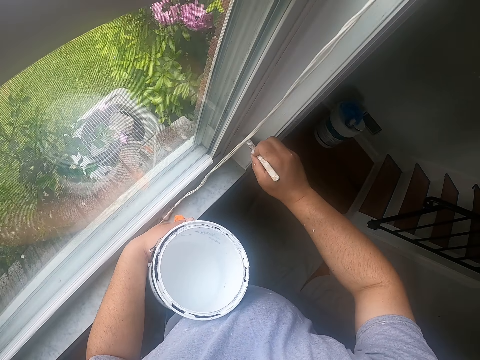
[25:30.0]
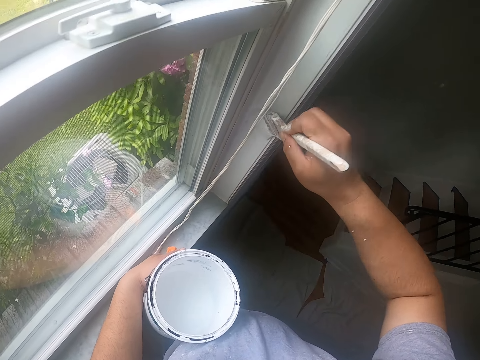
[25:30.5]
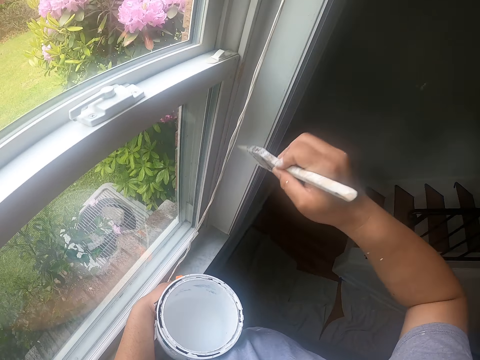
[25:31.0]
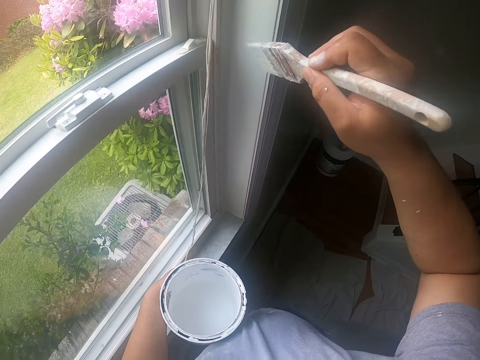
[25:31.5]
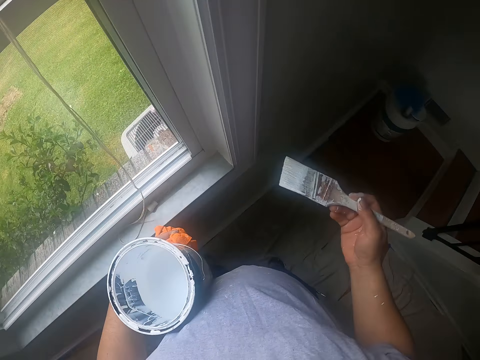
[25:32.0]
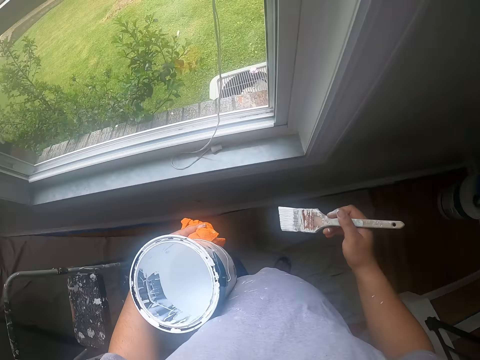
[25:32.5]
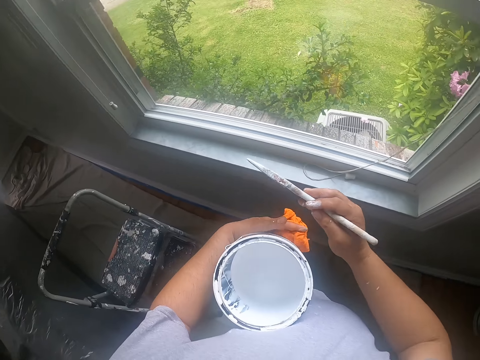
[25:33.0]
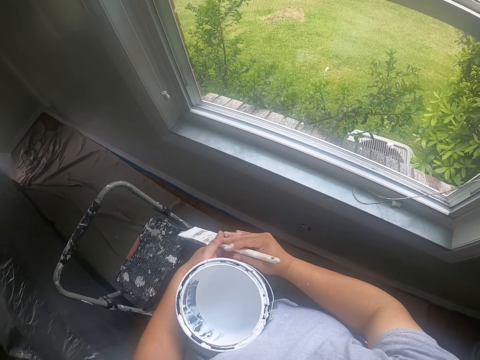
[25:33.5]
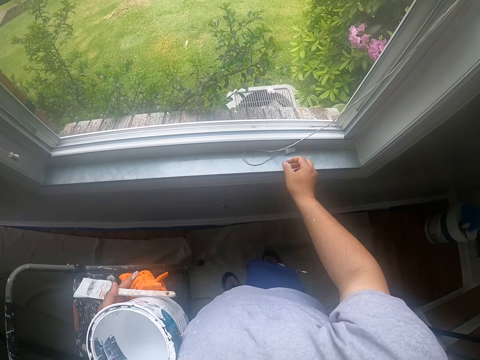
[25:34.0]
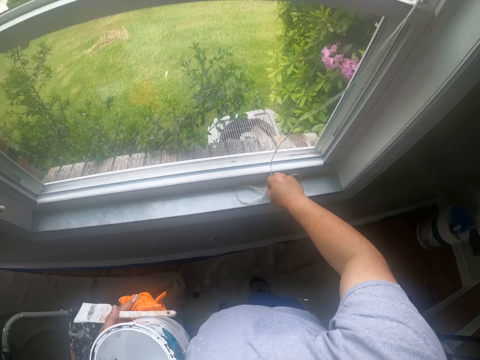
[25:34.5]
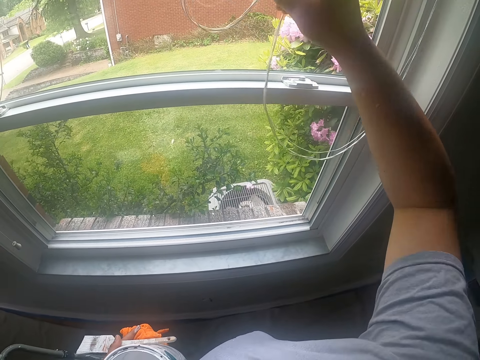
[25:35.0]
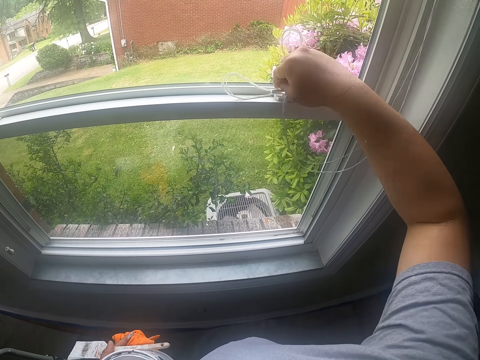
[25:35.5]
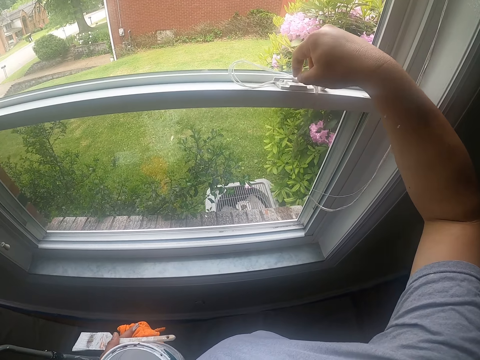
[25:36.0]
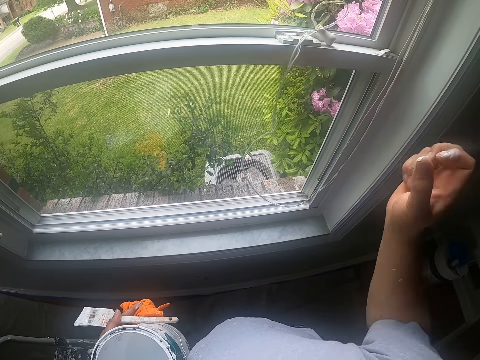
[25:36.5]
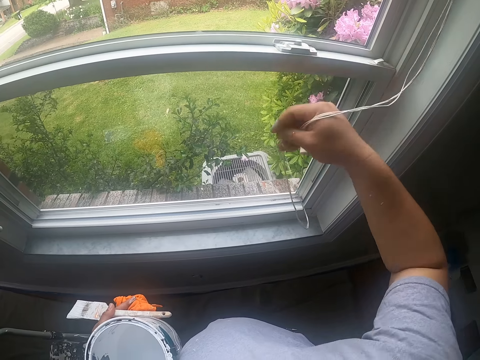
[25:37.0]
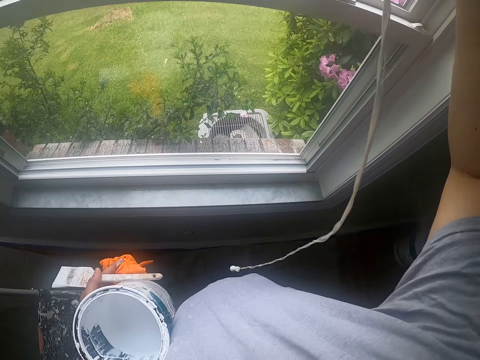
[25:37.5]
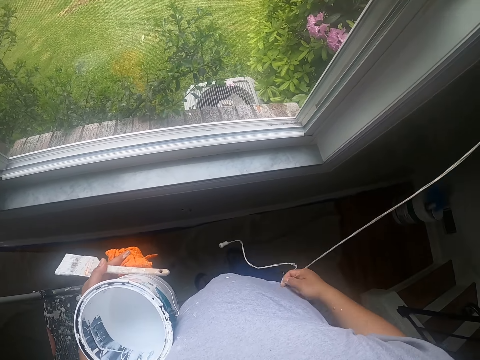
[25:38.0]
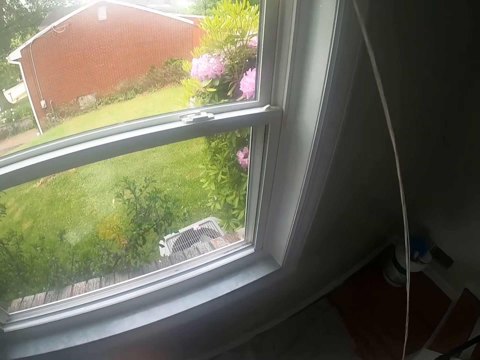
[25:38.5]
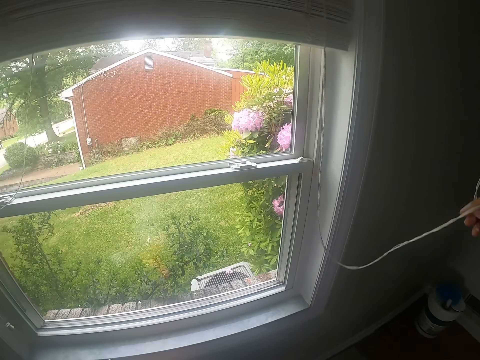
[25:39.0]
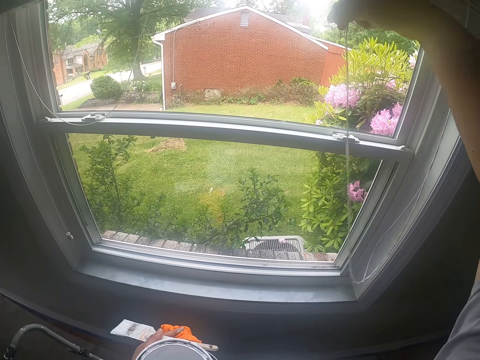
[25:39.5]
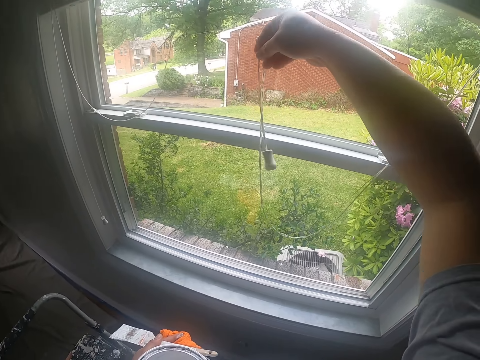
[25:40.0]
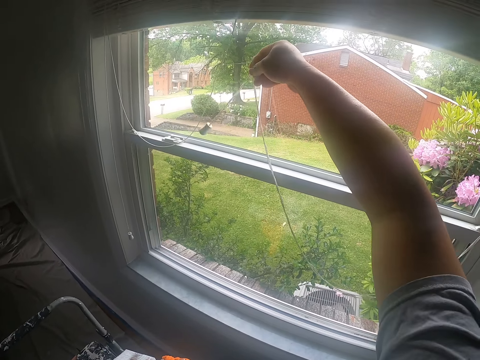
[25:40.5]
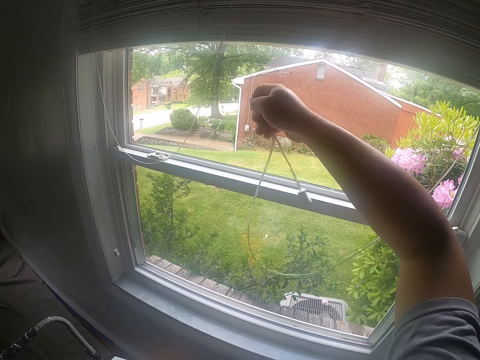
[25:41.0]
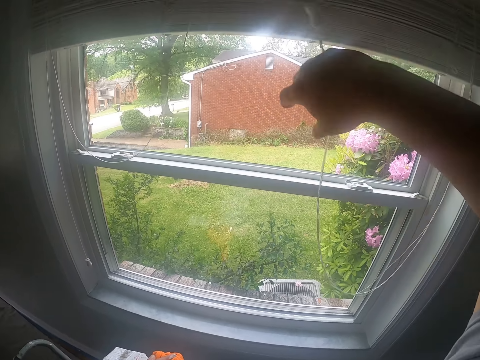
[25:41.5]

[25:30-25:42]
The camera wearer passes the paintbrush from his right hand to his left hand. He holds the paintbrush with the left hand. He picks up a roller blind bead from the window with his right hand. He puts the roller blind bead on the window catch. He catches the roller blind bead from the window with his right hand. He picks up the roller blind bead with his right hand.

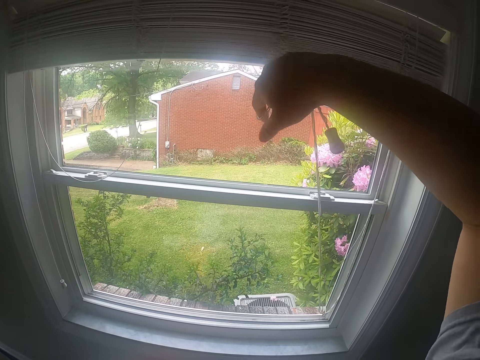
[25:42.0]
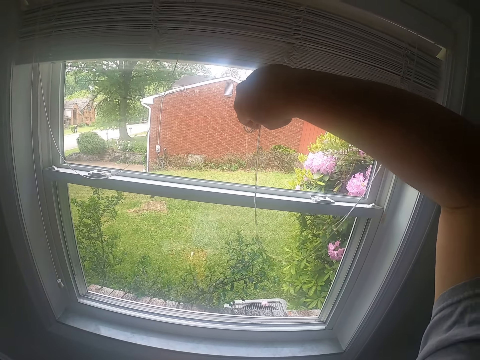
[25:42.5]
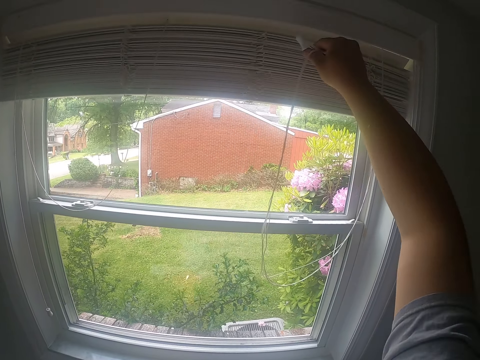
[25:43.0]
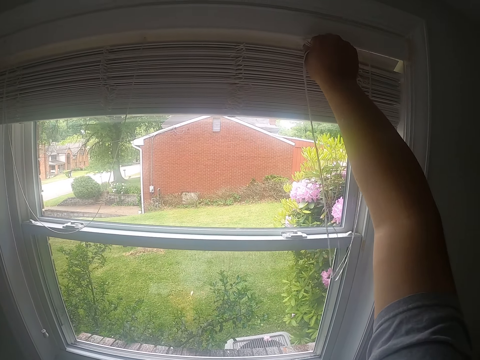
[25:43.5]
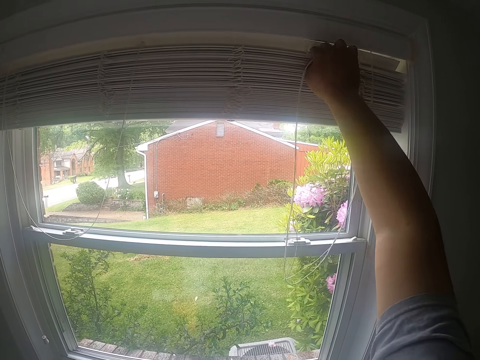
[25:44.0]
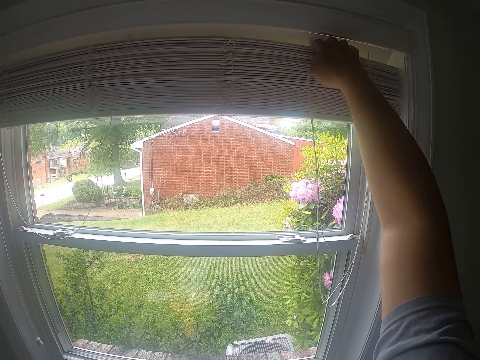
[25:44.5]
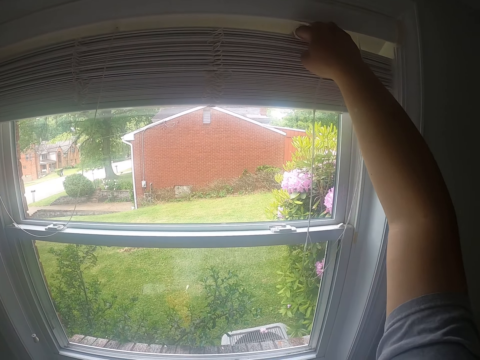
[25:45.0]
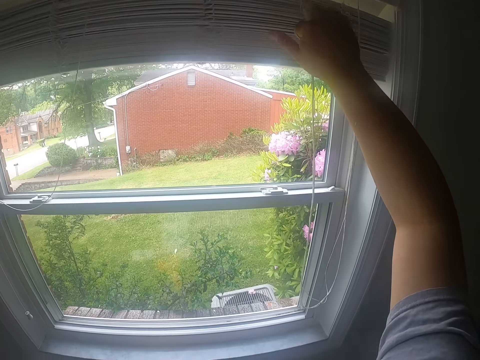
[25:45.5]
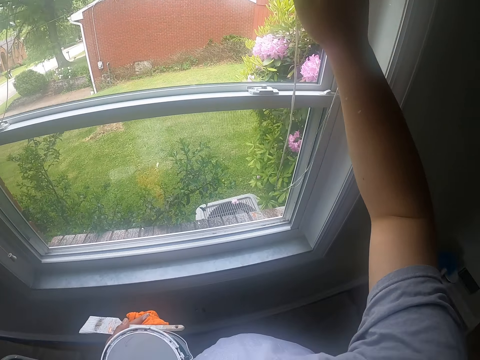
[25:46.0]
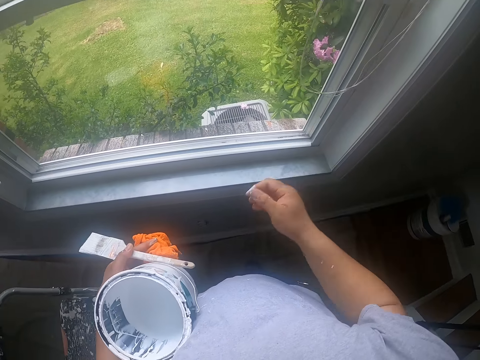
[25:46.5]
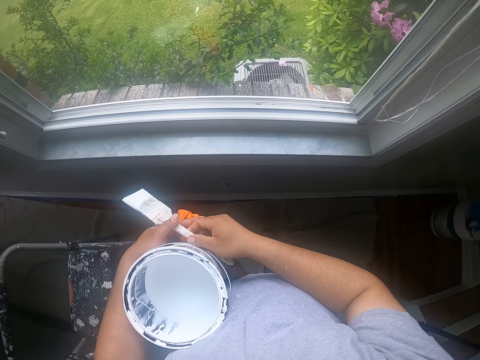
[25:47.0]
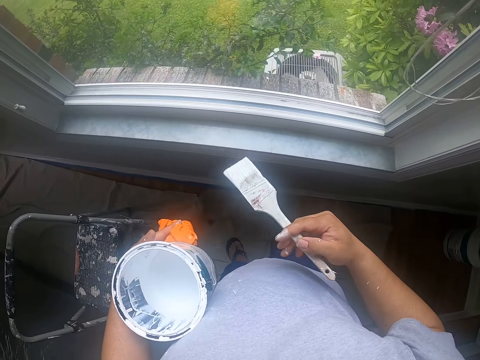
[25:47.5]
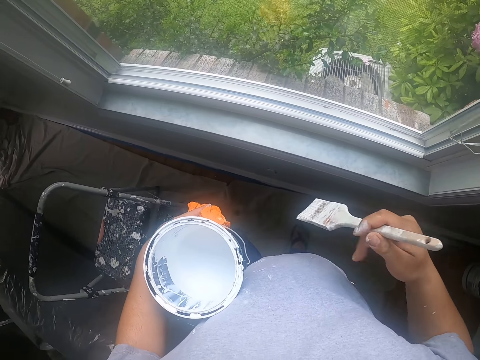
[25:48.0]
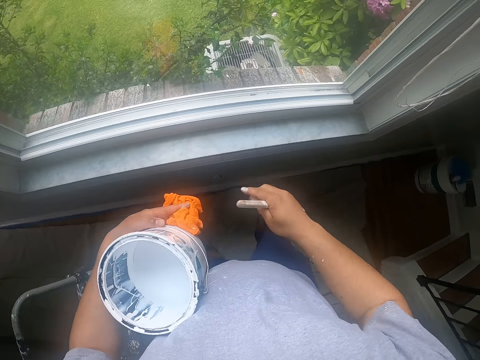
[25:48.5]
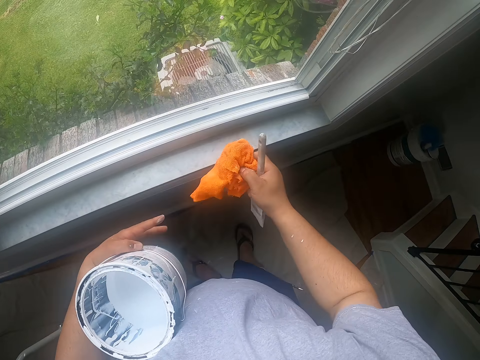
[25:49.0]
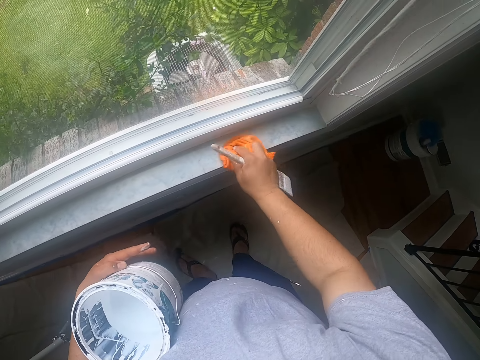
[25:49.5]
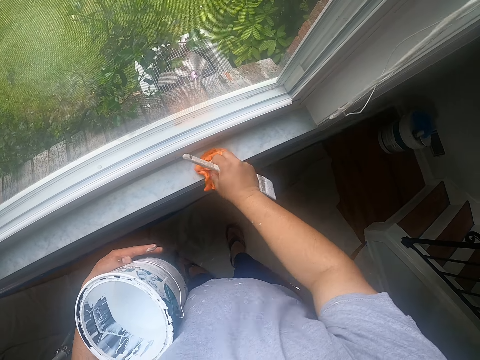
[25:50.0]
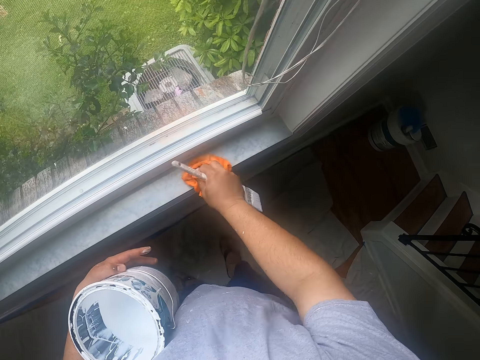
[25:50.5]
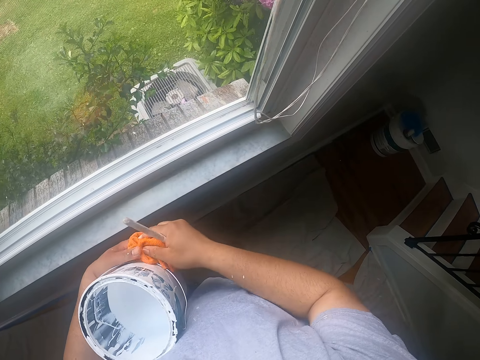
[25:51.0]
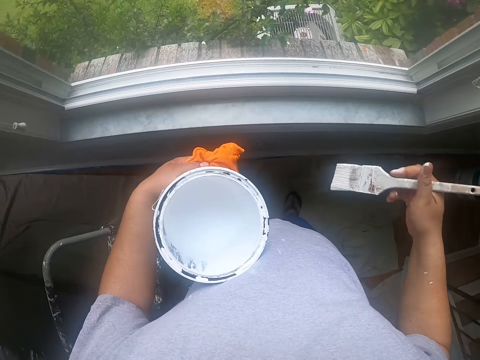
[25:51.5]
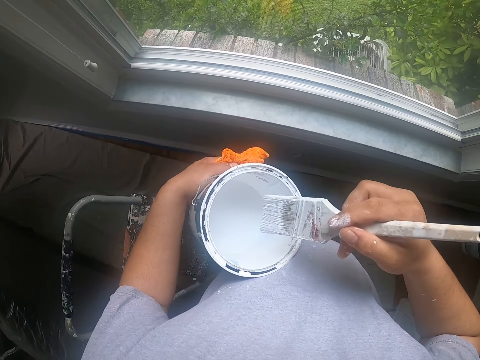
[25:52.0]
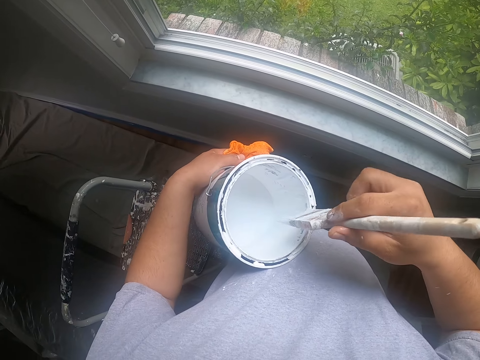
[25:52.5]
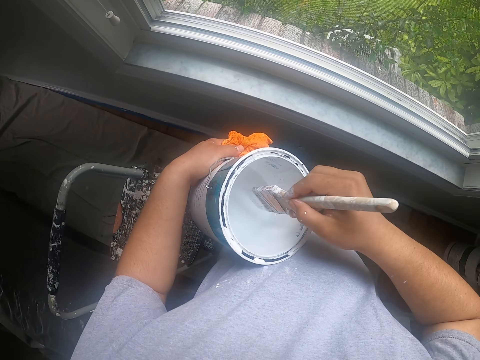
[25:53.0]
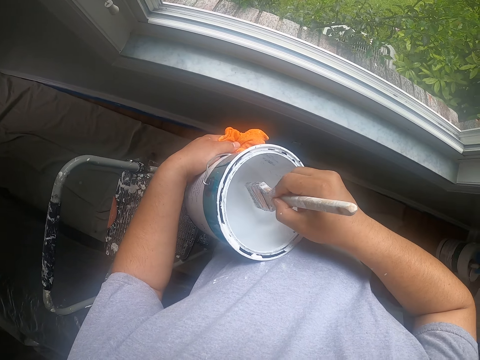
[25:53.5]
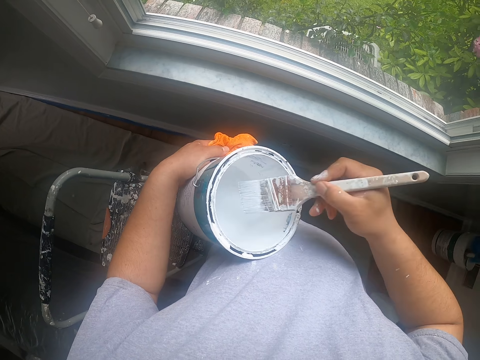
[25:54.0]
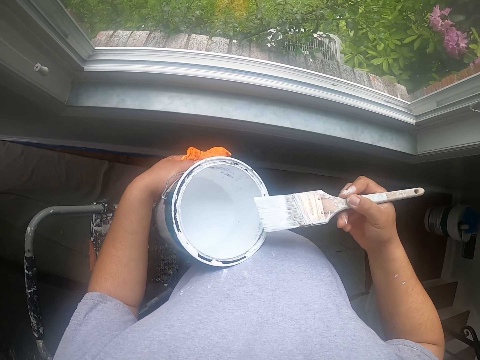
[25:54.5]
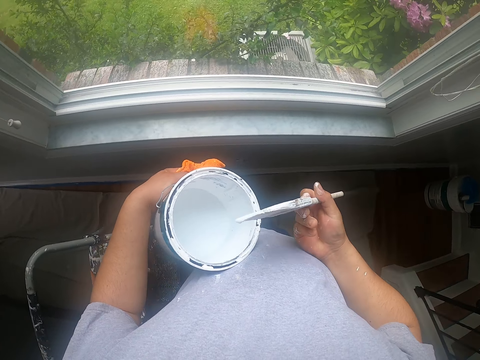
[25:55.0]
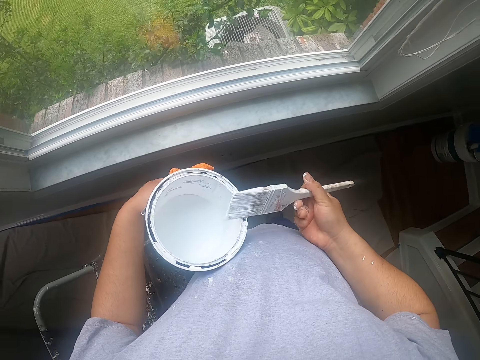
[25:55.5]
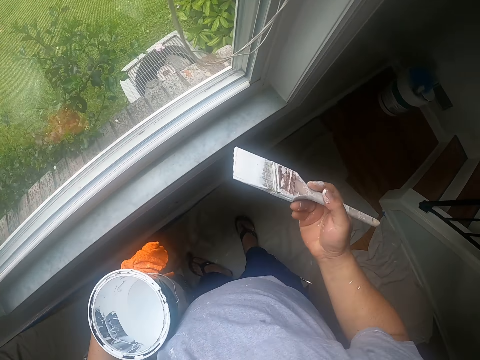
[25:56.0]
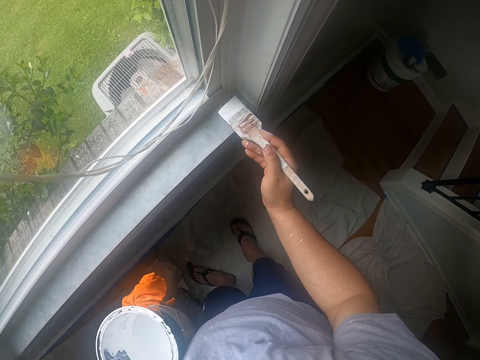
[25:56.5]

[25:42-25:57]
The camera wearer puts the roller blind bead into a roller blind of the window with his right hand. He passes the paintbrush from his left hand to his right hand. He passes the cloth from his left hand to his right hand. He cleans the window frame with the cloth in his right hand. He passes the cloth from his right hand to his left hand. He dips the paintbrush into the can of paint with his right hand. He cleans off paint on the paintbrush with the edge of the can. He paints the window frame with the paintbrush in his right hand.
